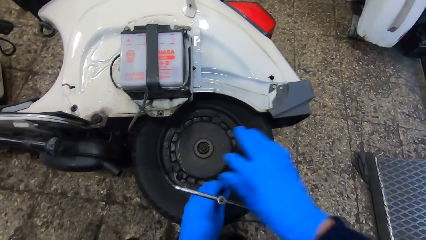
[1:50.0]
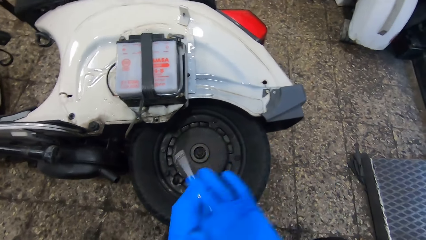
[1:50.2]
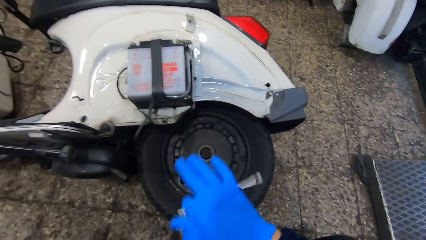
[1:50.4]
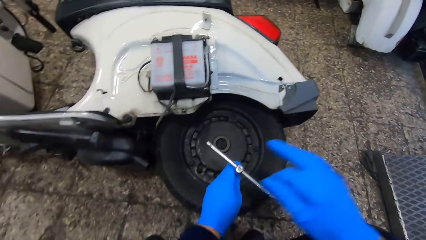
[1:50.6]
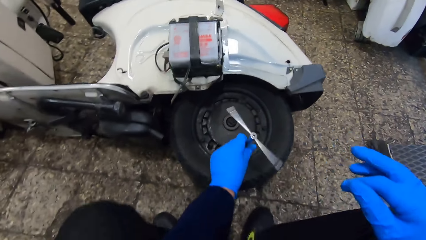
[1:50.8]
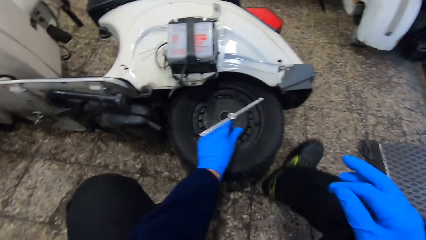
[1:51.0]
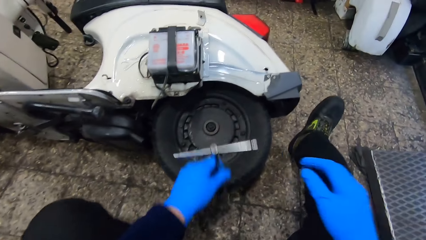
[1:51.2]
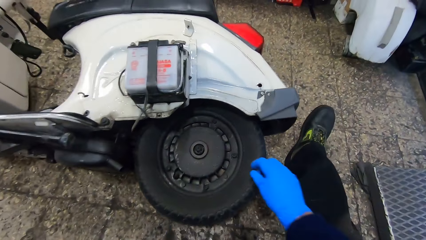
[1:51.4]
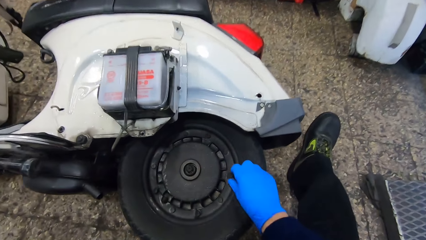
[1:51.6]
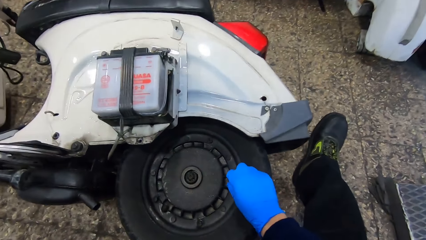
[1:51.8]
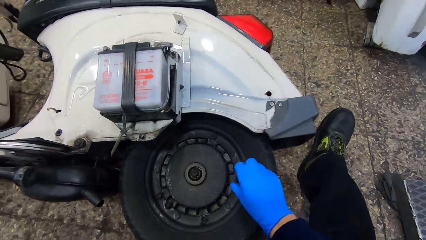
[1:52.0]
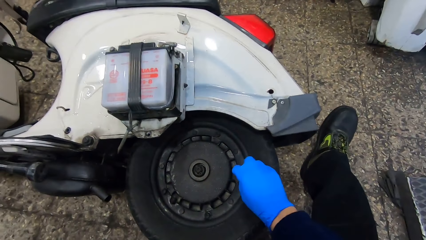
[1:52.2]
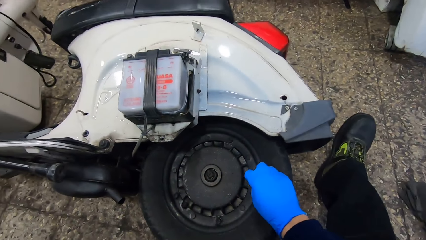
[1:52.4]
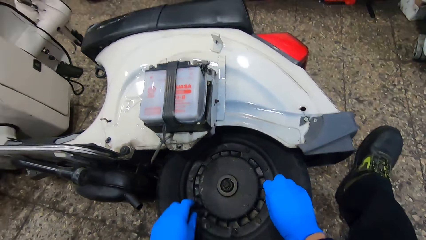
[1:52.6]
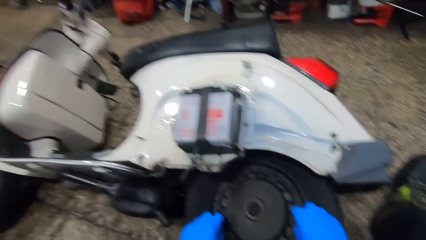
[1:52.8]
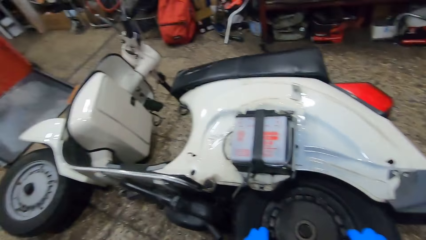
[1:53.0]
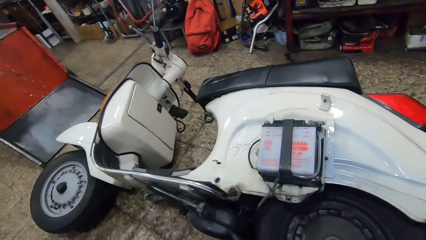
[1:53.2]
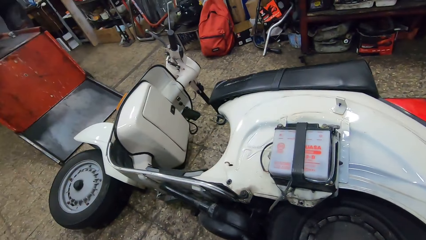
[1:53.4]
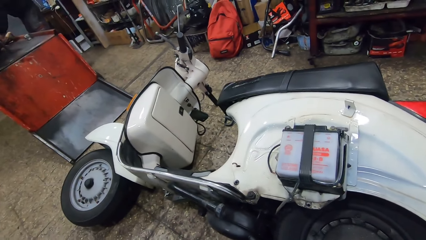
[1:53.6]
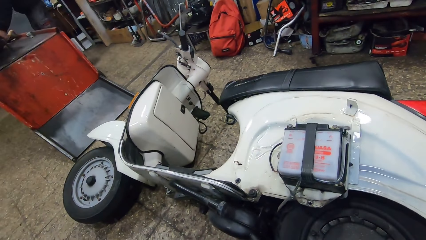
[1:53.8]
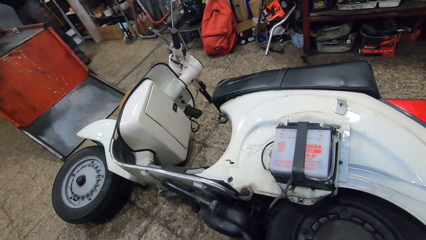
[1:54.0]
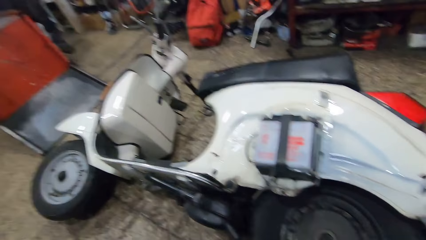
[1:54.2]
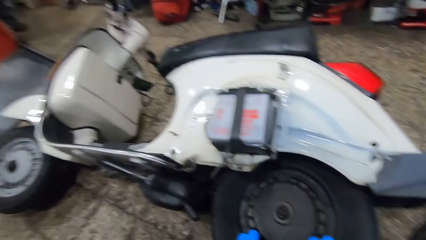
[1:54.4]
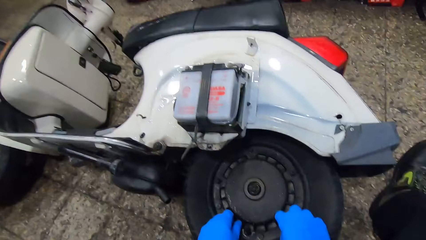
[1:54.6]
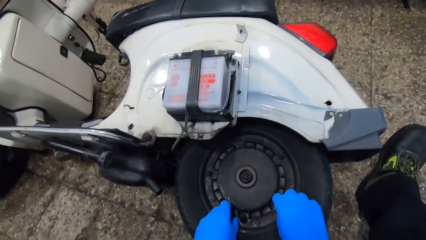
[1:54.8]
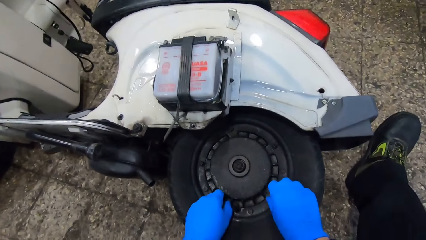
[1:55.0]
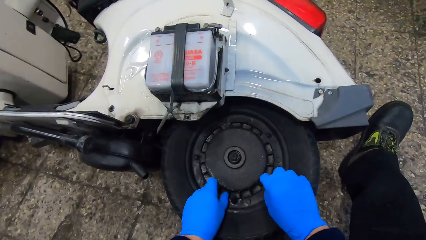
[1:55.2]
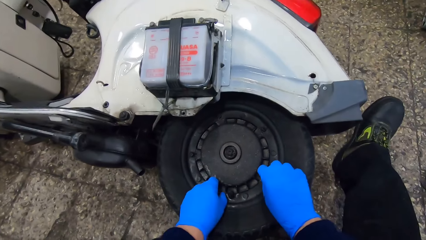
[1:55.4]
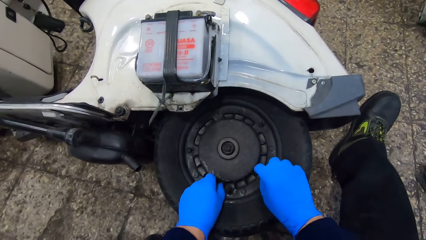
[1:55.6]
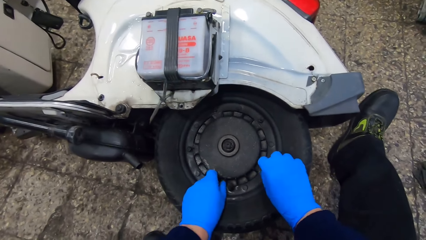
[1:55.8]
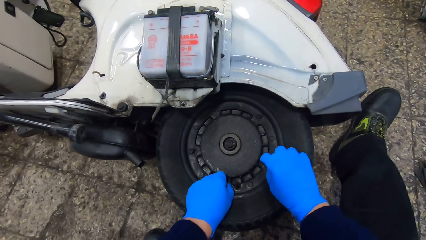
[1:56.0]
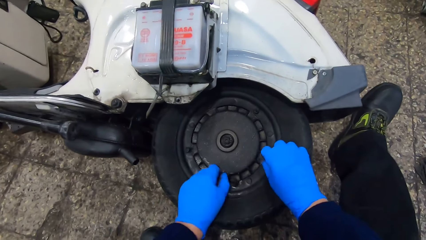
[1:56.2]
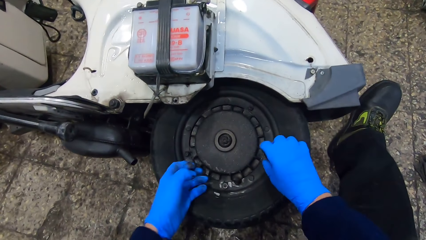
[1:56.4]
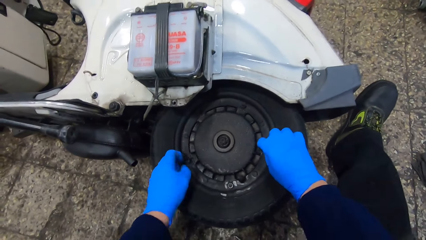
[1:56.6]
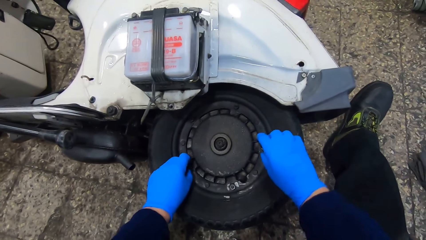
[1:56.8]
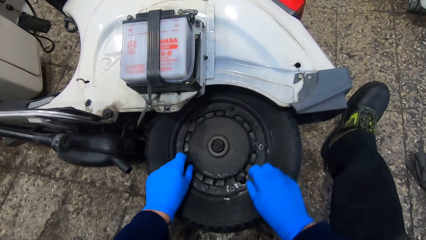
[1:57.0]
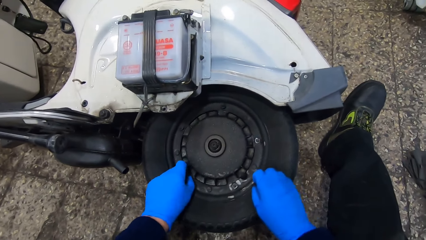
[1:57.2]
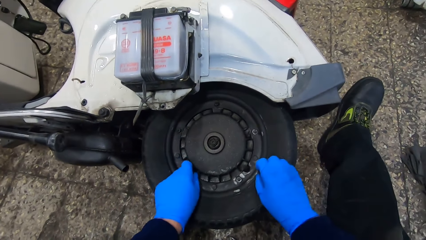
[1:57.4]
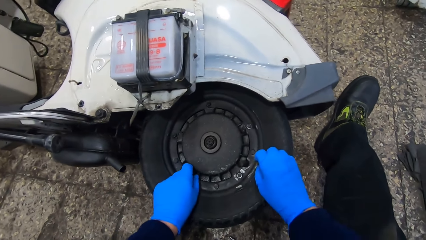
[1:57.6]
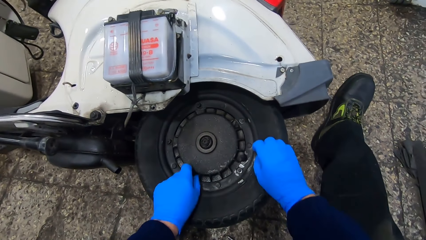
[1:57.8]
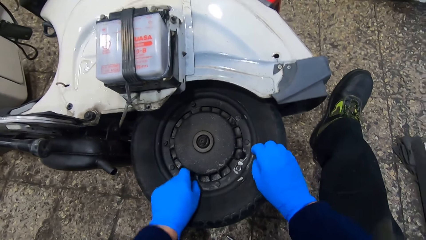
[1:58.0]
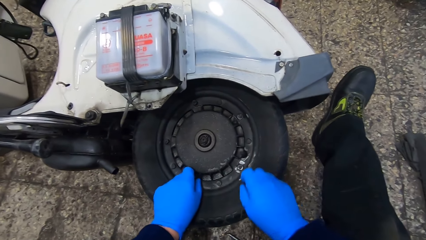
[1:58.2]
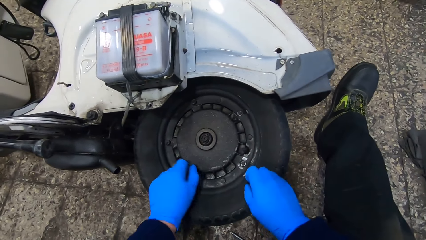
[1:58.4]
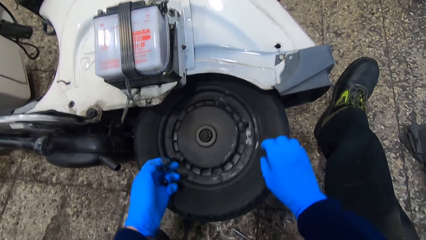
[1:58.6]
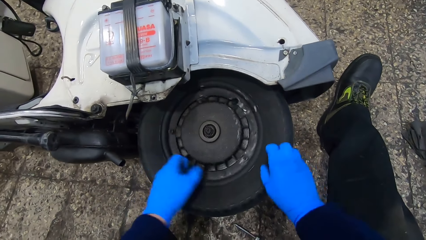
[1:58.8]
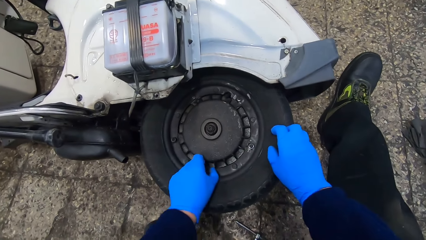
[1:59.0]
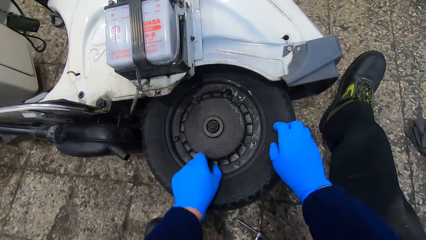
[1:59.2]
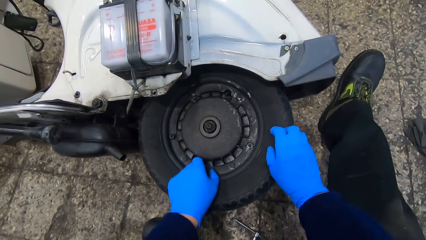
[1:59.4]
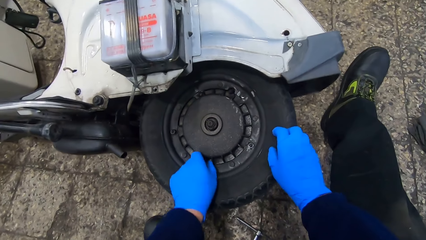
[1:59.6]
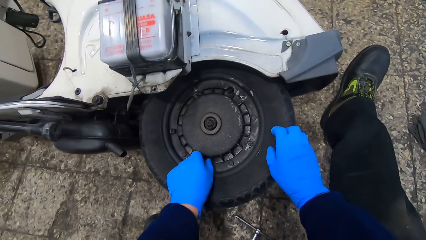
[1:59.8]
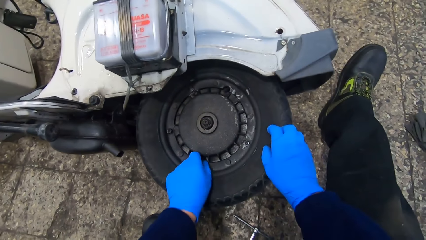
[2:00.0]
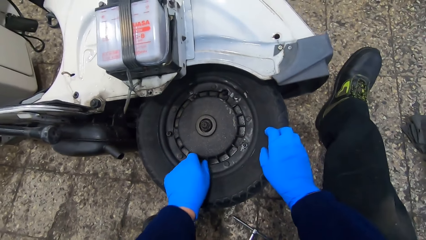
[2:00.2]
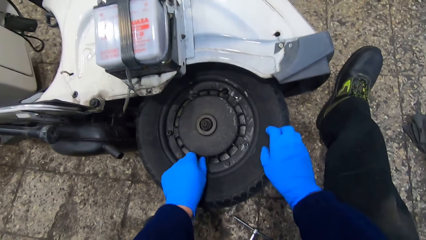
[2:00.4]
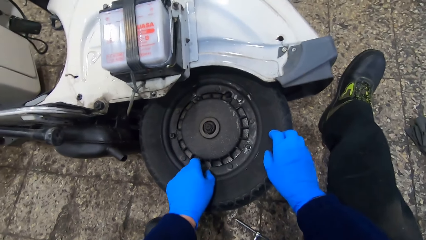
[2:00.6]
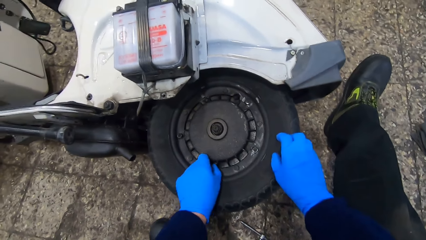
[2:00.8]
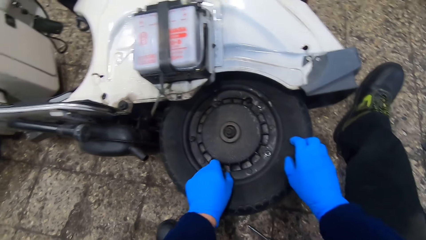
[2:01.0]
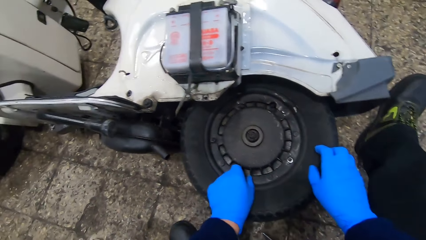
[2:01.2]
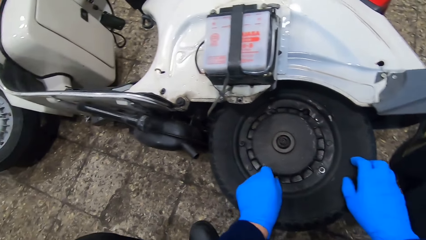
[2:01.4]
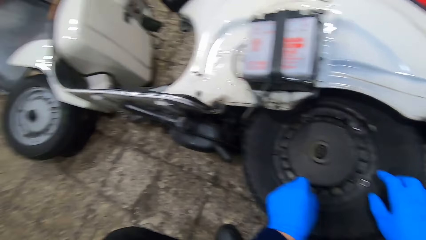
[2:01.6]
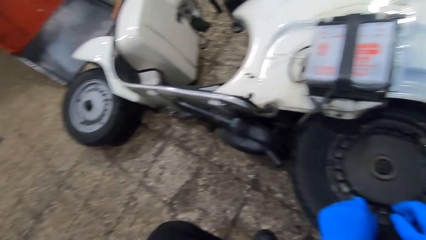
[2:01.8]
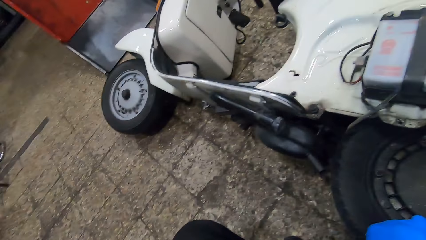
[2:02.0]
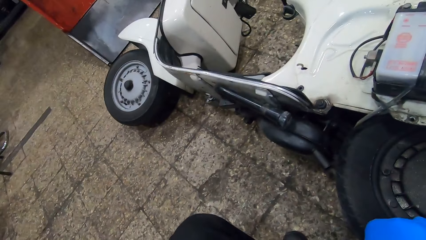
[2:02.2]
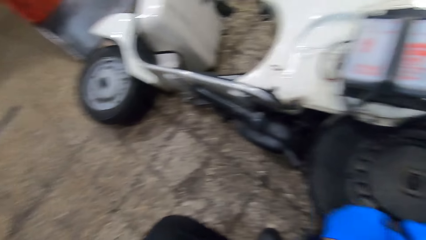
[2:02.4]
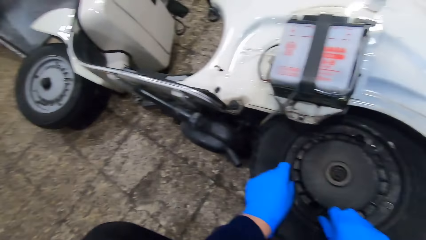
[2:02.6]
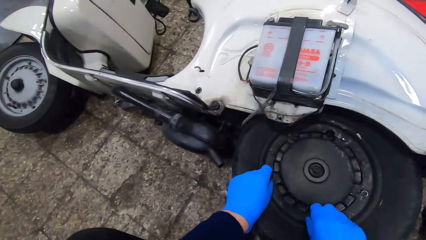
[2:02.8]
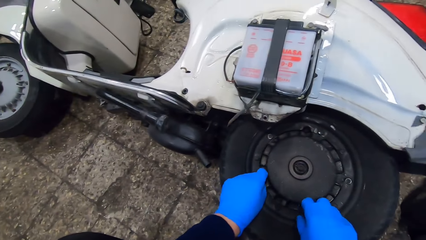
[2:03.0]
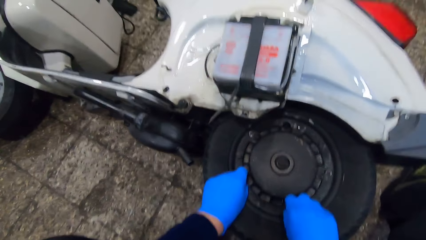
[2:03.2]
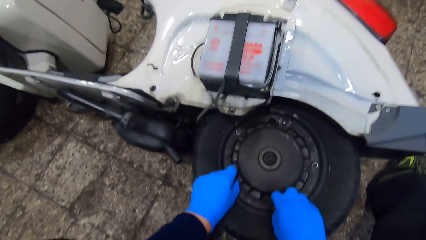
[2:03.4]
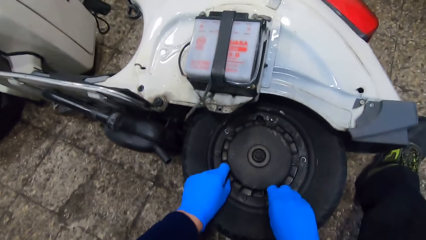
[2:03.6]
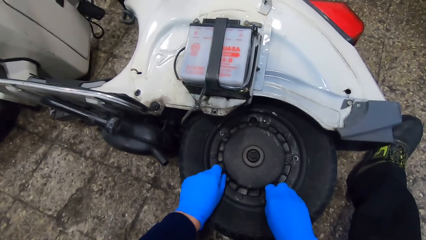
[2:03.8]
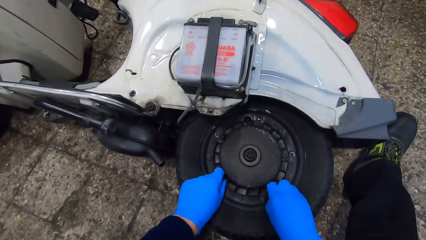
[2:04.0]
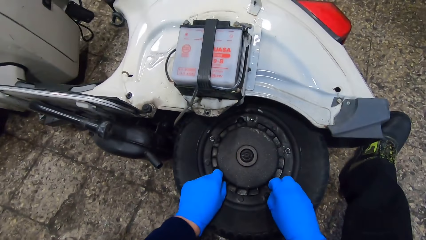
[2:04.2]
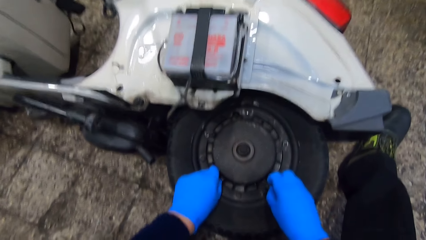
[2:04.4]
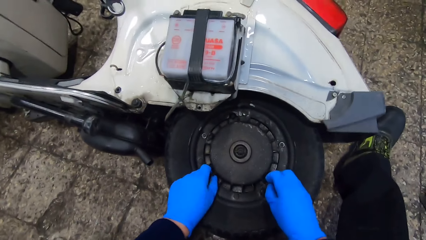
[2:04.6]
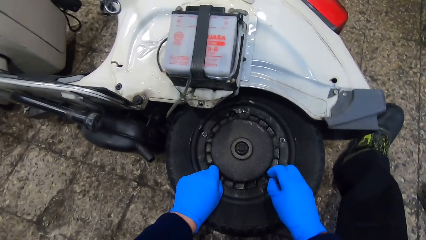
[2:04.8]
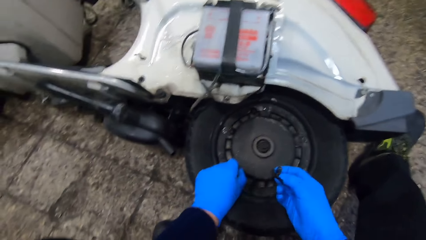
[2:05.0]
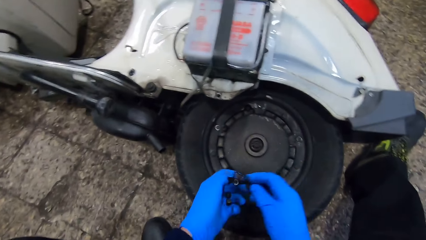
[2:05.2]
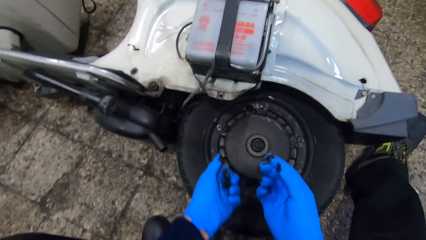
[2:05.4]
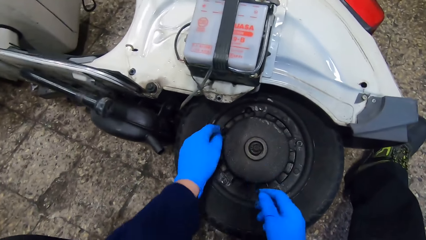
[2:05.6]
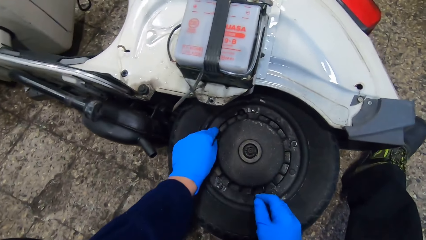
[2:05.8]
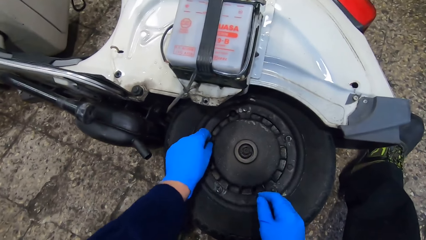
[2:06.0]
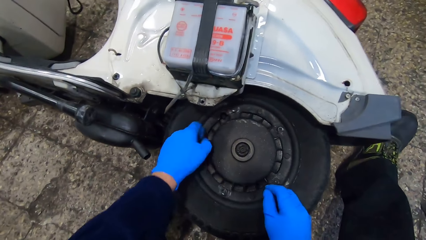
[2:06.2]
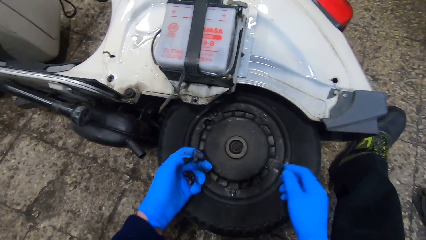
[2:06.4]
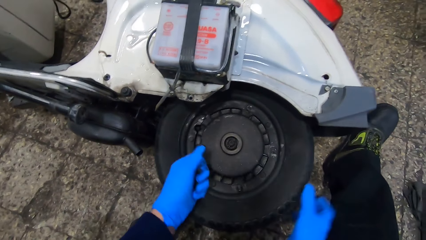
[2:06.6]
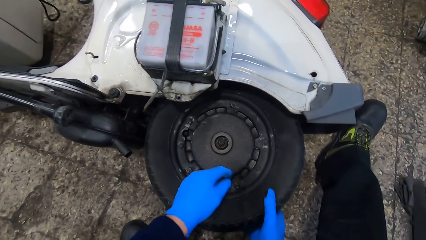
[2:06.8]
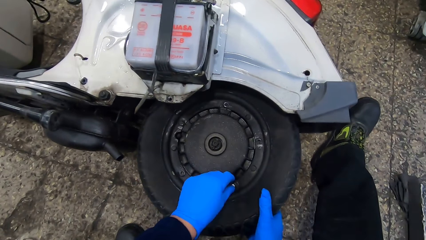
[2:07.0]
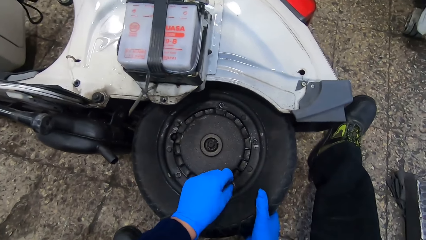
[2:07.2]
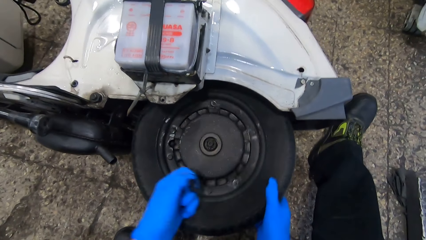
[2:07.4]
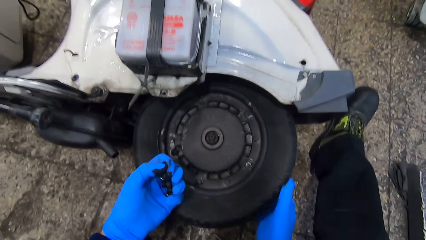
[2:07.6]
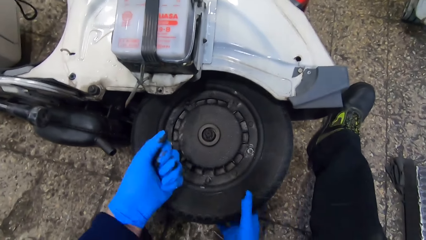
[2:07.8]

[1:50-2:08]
The camera wearer straightens the right hand. They hold the lug wrench. They unscrew screws with both hands. They remove the screw with a hand. They look at the motorbike. They remove the screw with hands. They hold the screw with a hand. They remove the screw with a hand. They remove the screw with hands. They hold the screws with a hand. They remove the screws with a hand.
